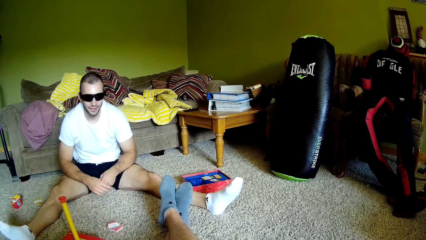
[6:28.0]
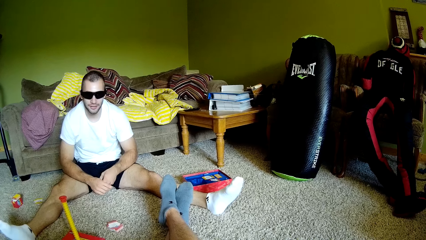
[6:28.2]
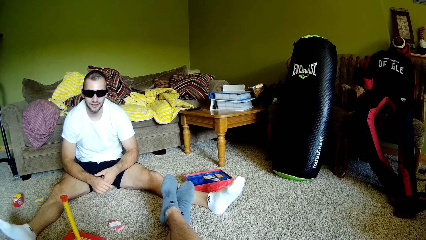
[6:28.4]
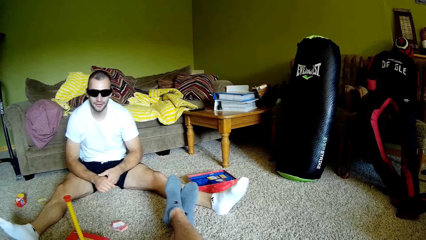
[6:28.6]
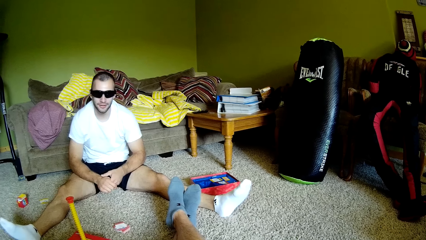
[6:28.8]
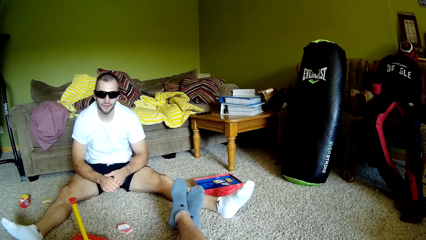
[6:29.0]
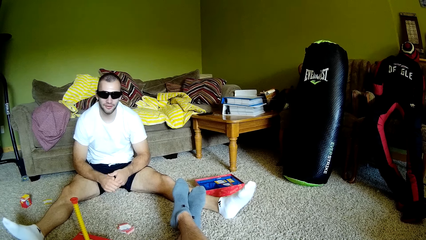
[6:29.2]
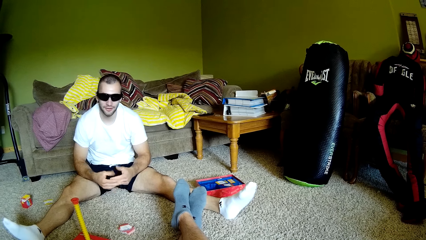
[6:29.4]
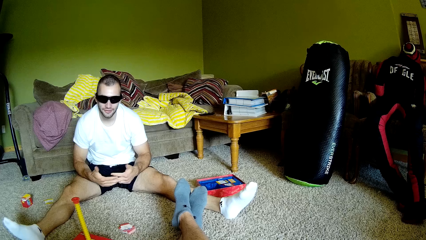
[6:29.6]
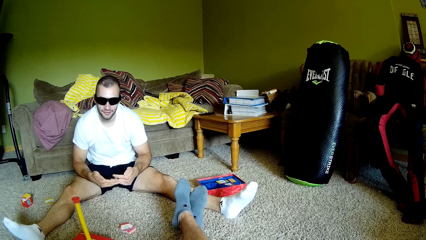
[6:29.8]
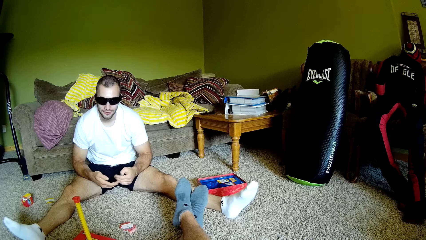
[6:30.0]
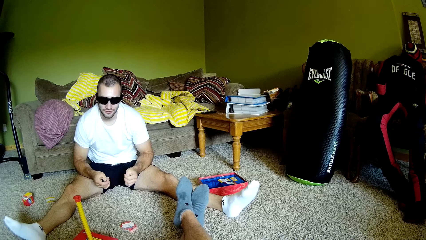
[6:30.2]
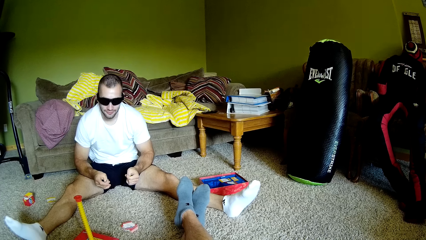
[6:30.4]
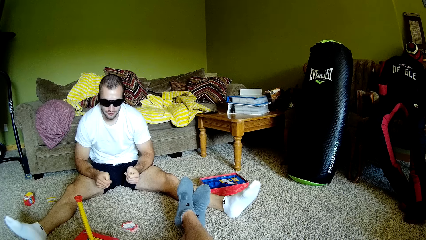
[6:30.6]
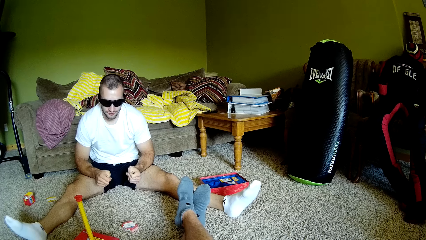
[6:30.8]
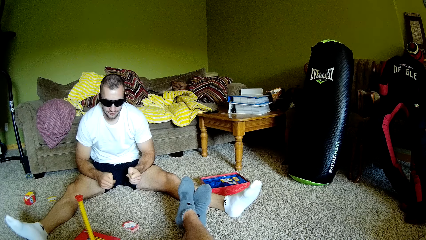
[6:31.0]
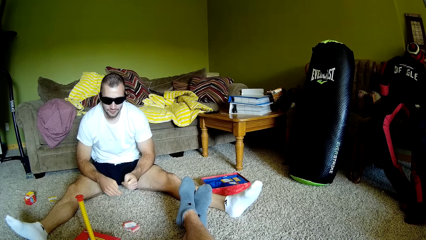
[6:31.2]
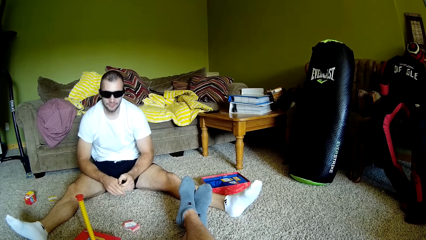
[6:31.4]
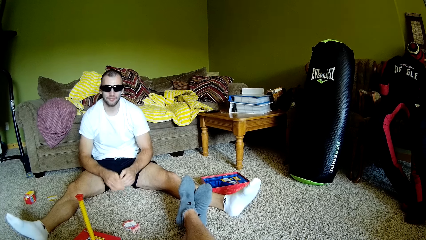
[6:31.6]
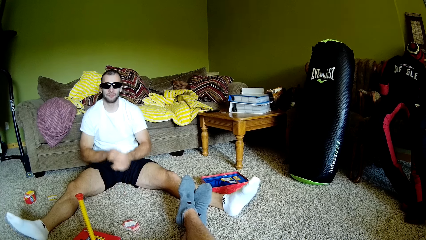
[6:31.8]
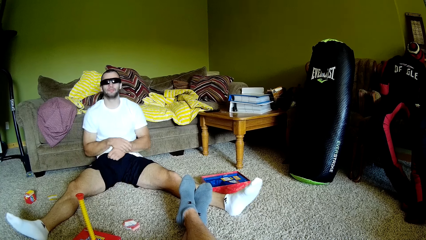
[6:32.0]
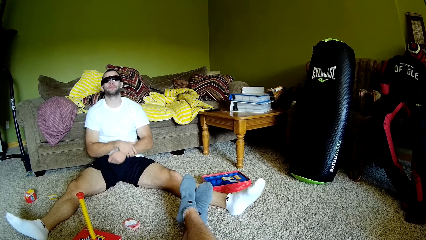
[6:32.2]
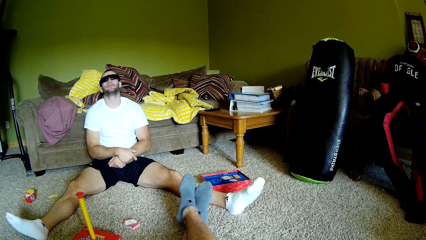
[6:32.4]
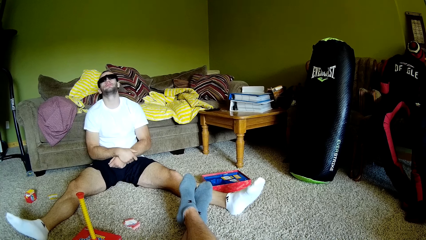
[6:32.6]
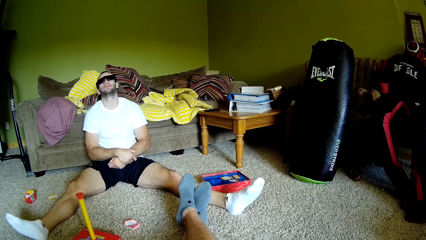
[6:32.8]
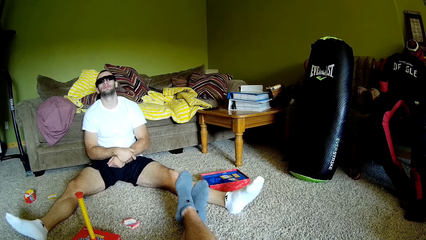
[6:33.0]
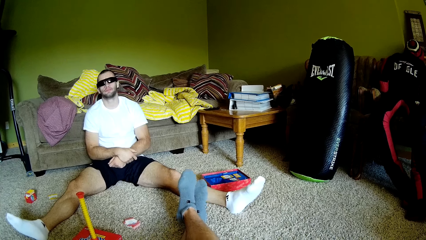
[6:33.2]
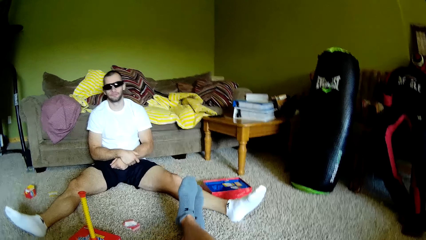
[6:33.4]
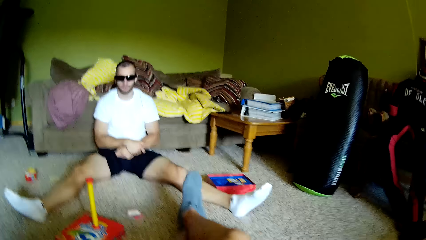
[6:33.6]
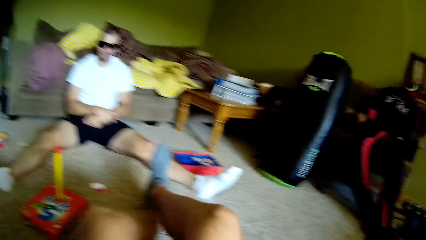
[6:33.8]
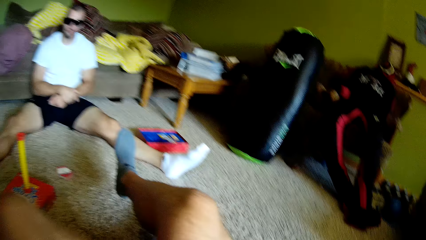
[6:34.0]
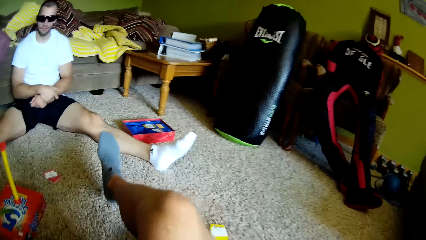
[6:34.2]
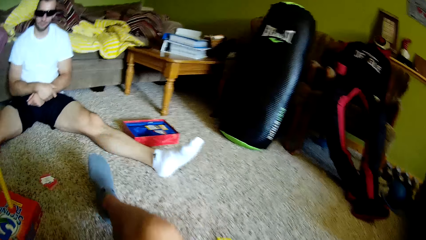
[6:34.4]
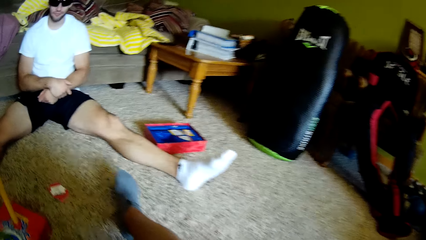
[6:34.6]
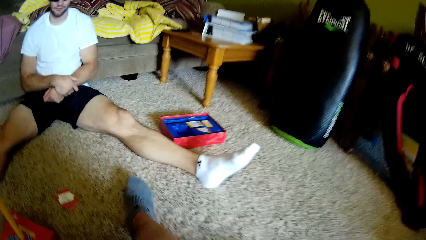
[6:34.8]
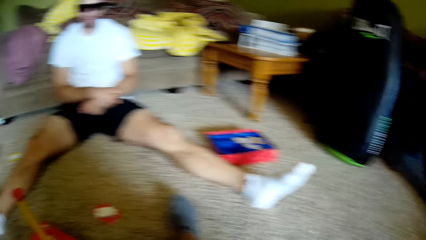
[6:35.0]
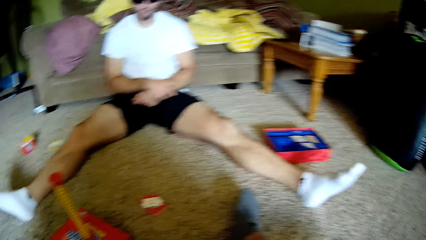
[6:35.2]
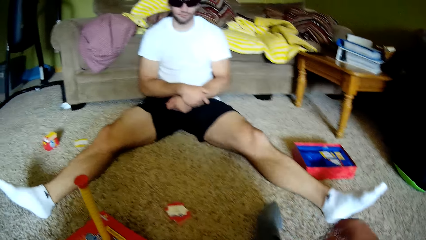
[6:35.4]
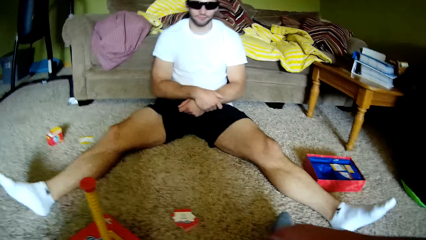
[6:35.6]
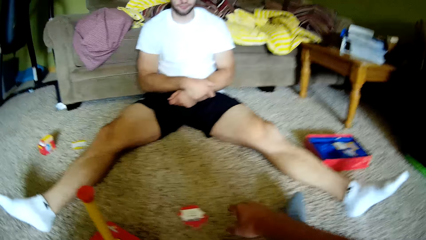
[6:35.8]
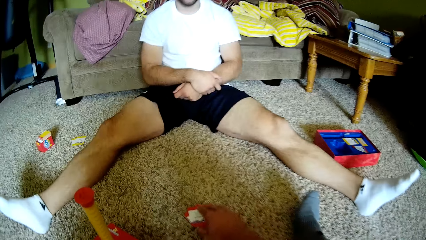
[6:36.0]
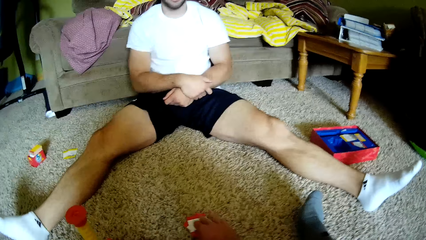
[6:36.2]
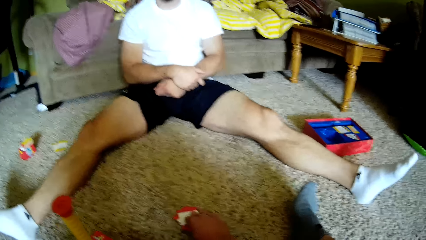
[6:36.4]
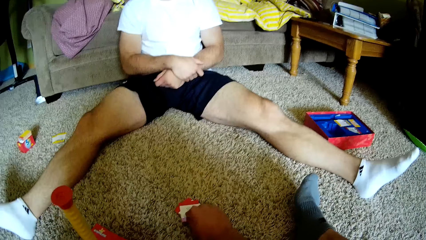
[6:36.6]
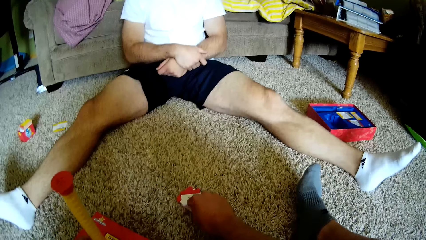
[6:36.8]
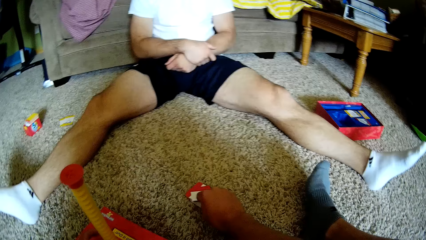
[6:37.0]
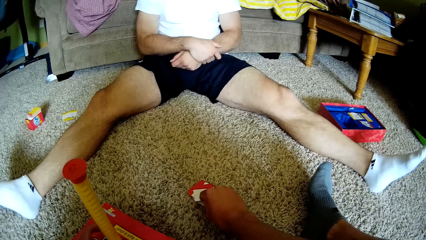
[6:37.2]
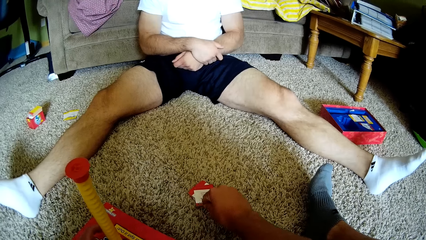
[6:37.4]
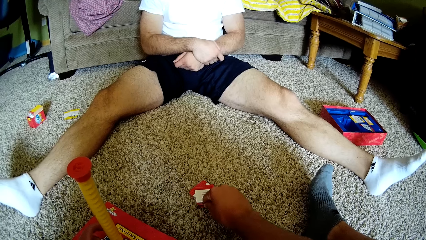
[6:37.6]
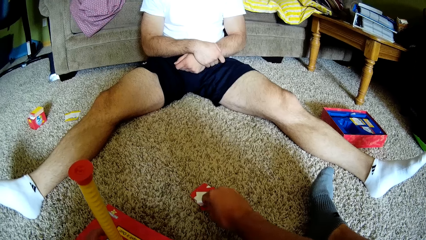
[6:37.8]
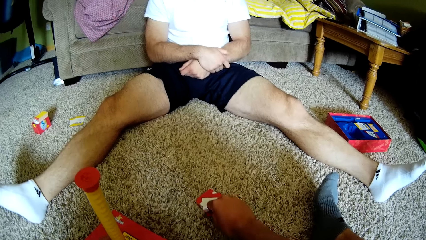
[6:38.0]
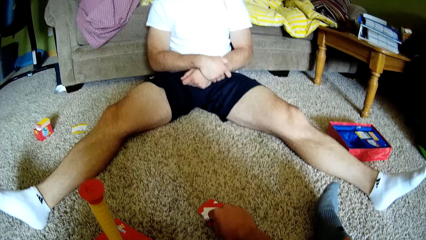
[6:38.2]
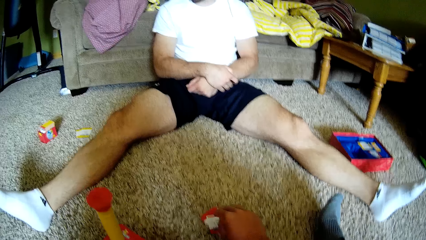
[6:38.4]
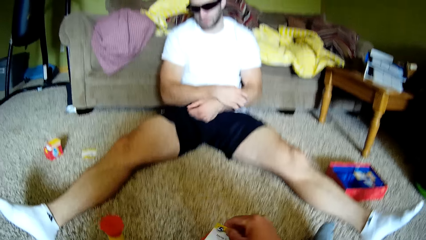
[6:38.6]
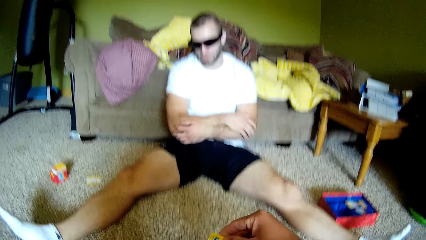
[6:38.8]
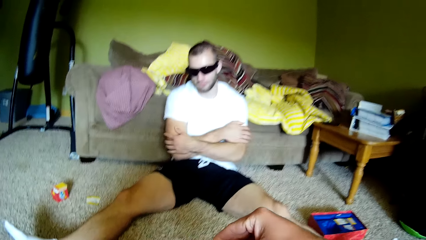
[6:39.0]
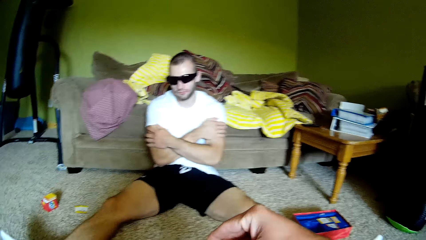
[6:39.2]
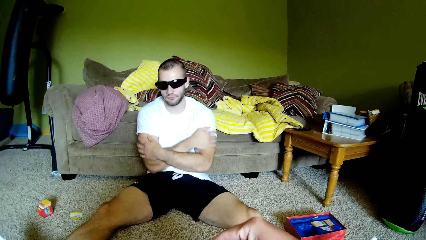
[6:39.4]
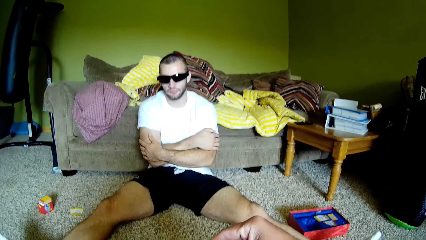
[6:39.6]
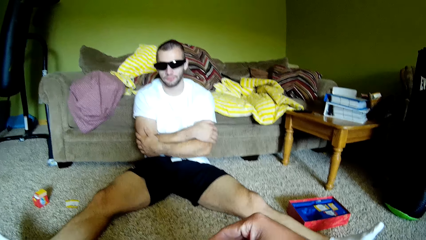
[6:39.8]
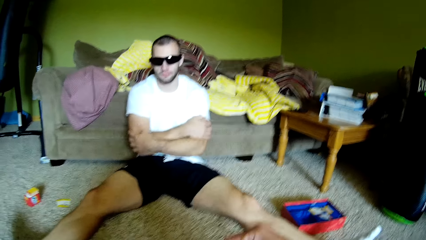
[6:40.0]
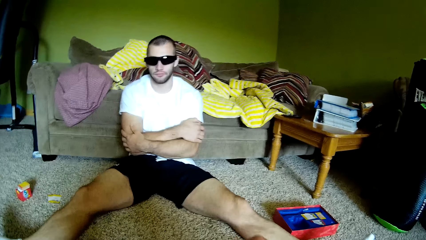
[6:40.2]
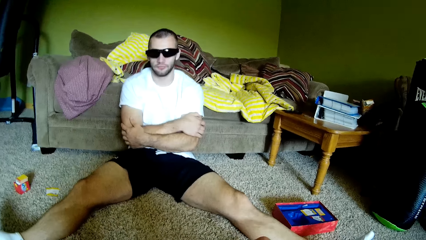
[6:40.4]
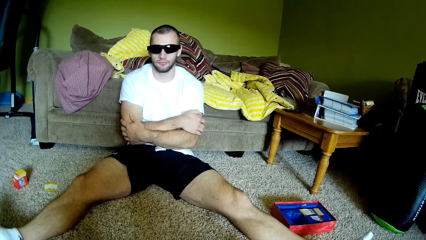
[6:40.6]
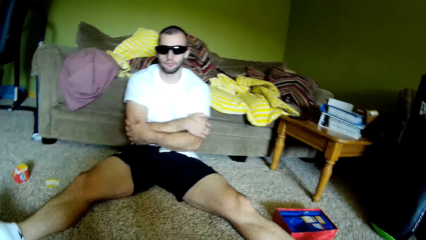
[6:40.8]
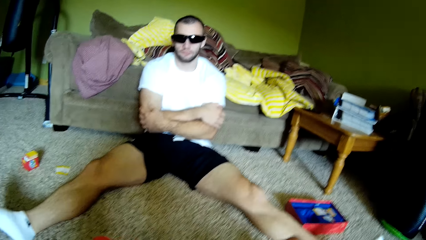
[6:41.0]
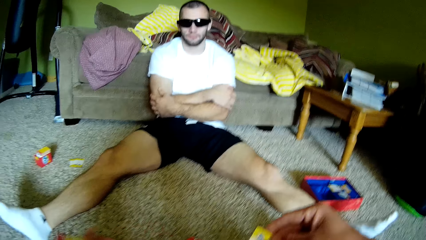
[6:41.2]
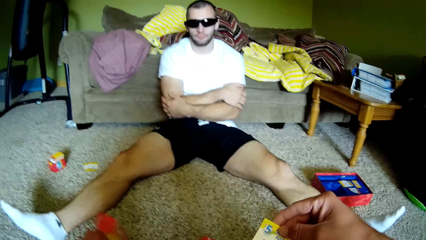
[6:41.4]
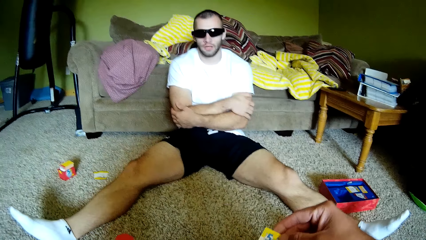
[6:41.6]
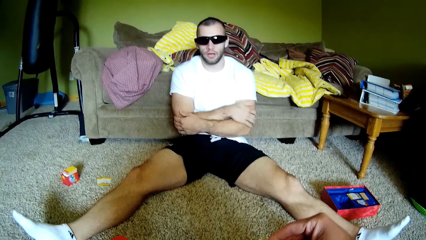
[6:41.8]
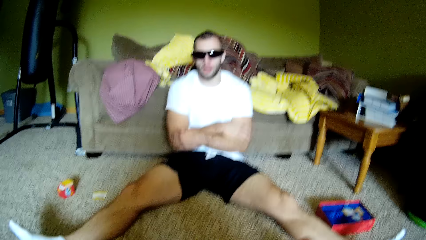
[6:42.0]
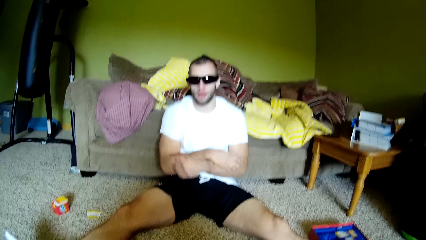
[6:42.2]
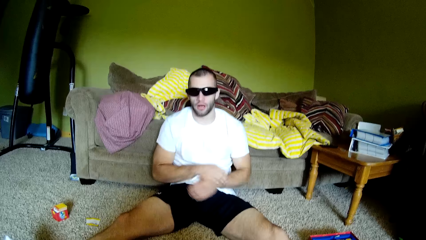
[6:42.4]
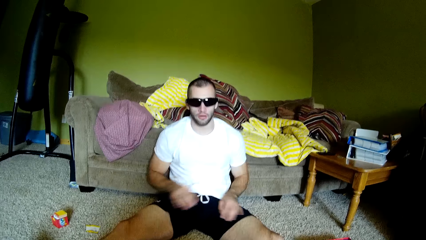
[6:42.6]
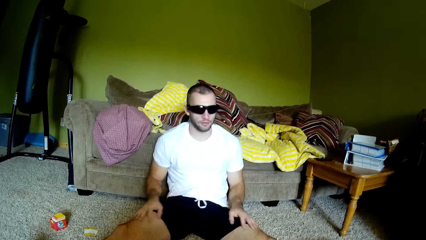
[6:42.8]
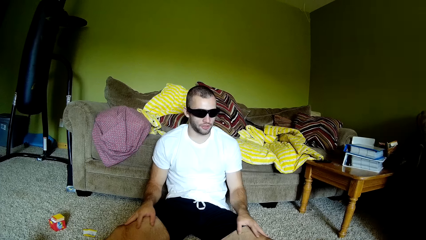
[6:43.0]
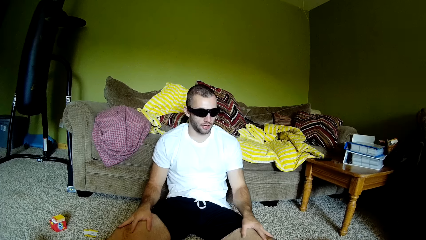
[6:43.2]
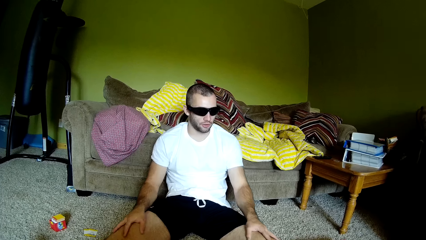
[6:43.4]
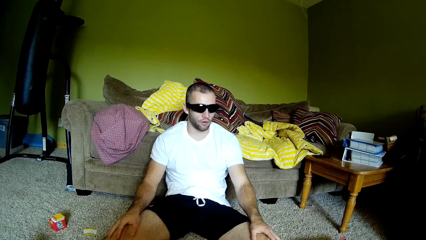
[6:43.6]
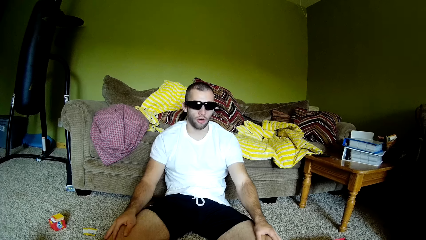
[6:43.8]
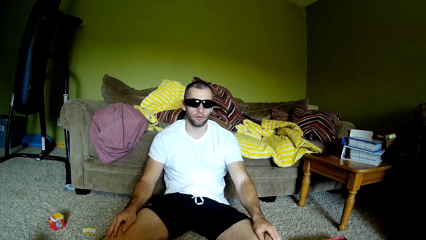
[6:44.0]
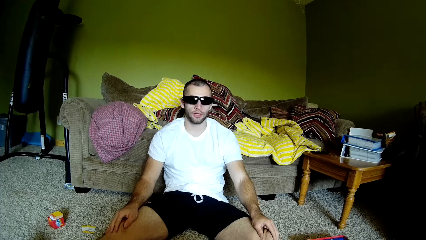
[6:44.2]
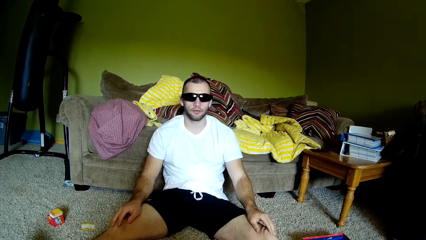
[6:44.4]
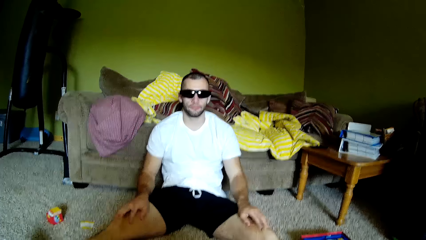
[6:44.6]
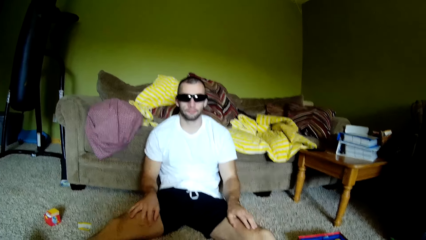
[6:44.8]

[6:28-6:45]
A man folds the hands. The camera wearer picks up paper from the floor. He reads from the paper. He touches his thighs and interacts with the man.
